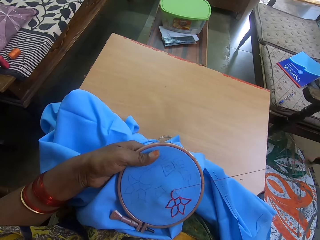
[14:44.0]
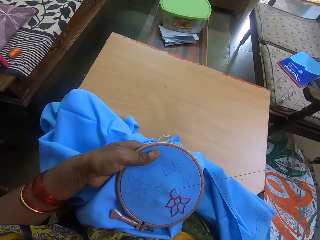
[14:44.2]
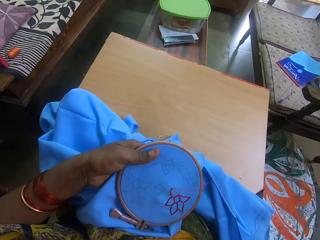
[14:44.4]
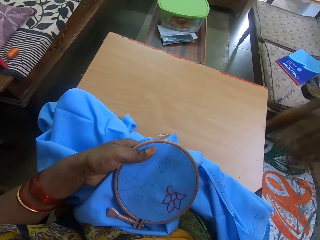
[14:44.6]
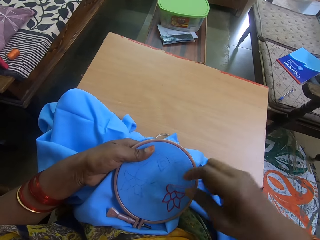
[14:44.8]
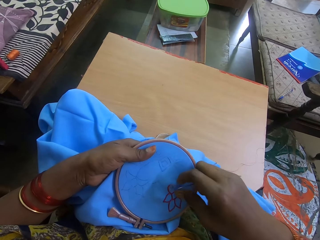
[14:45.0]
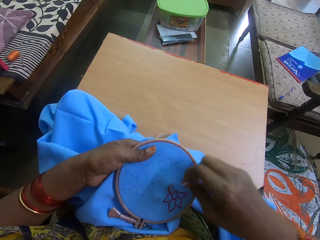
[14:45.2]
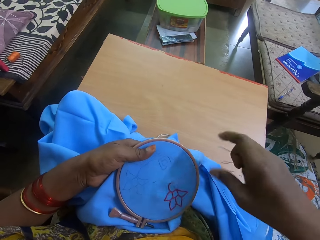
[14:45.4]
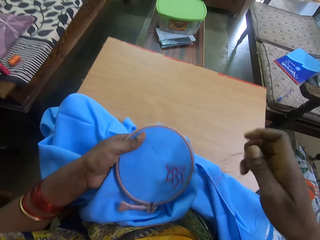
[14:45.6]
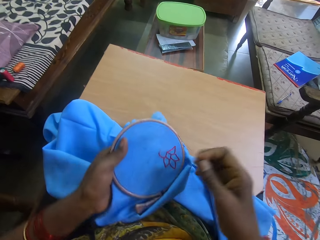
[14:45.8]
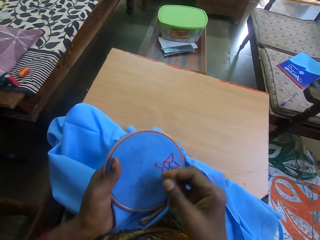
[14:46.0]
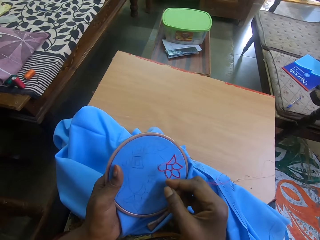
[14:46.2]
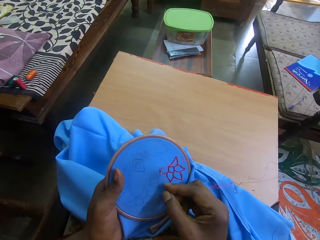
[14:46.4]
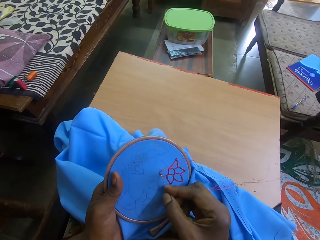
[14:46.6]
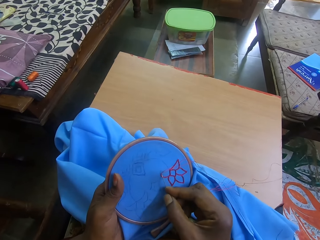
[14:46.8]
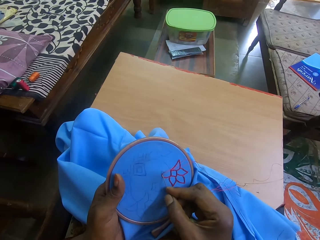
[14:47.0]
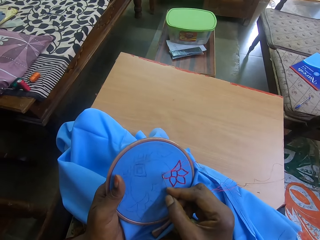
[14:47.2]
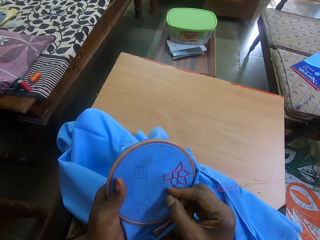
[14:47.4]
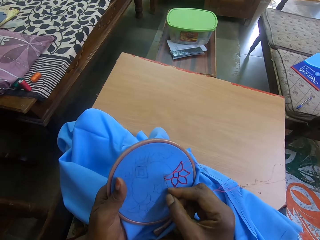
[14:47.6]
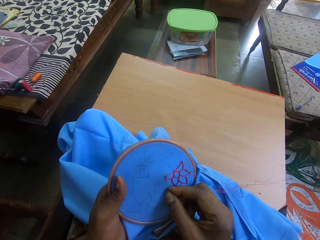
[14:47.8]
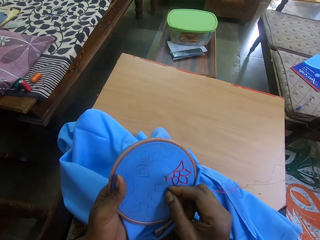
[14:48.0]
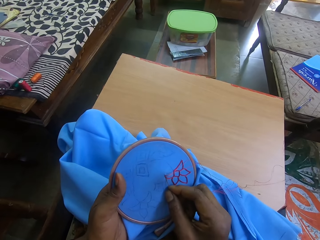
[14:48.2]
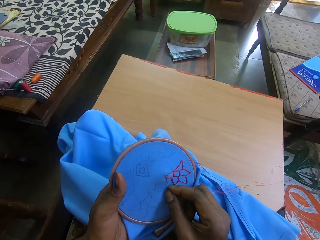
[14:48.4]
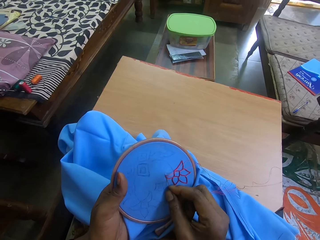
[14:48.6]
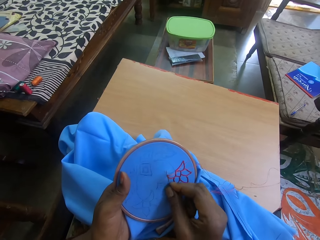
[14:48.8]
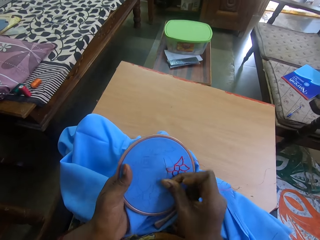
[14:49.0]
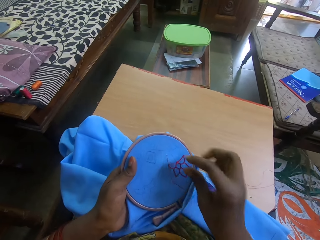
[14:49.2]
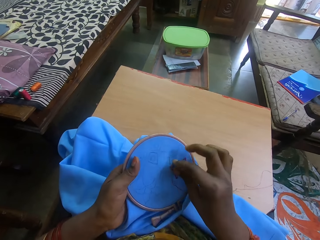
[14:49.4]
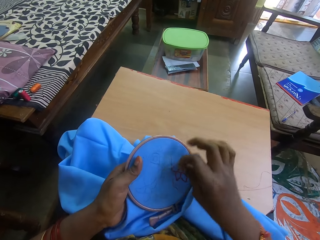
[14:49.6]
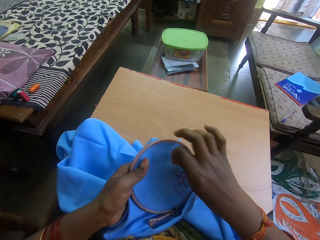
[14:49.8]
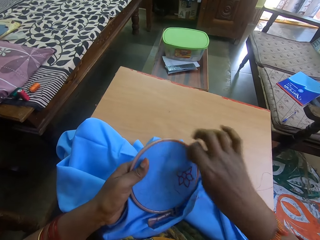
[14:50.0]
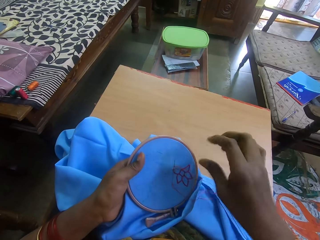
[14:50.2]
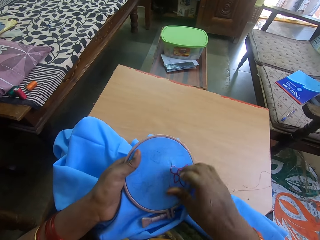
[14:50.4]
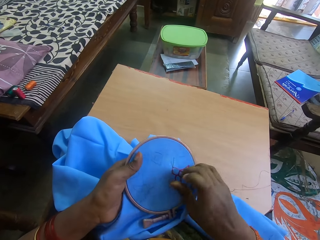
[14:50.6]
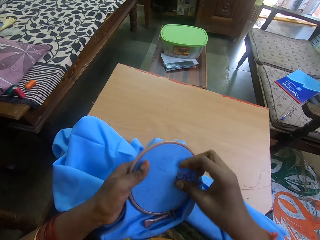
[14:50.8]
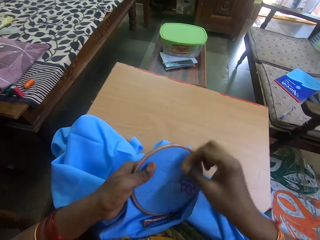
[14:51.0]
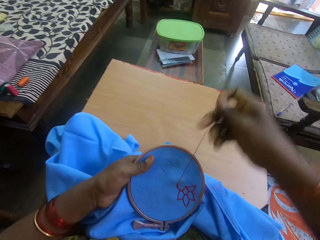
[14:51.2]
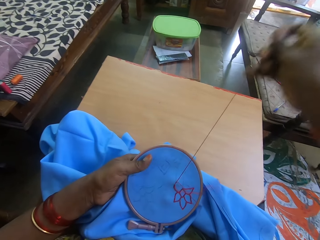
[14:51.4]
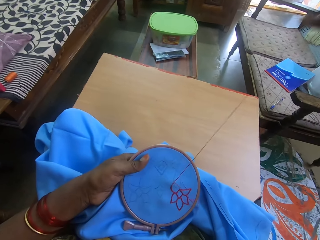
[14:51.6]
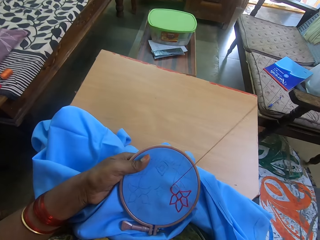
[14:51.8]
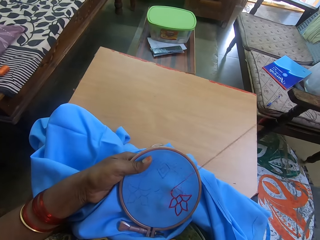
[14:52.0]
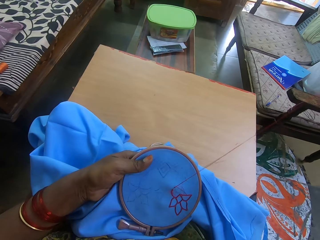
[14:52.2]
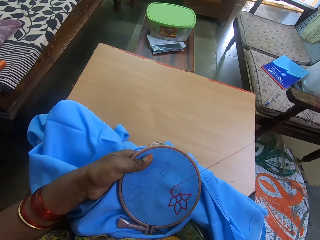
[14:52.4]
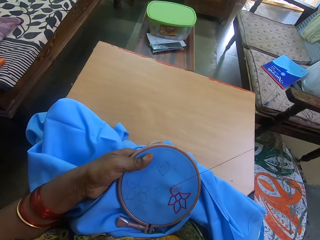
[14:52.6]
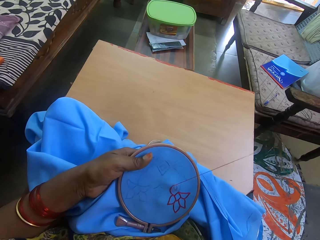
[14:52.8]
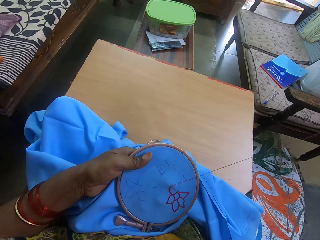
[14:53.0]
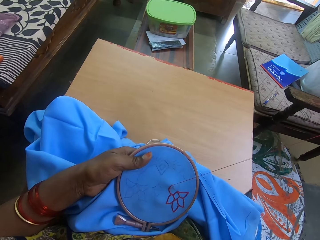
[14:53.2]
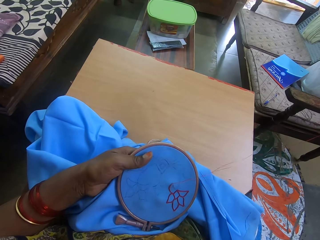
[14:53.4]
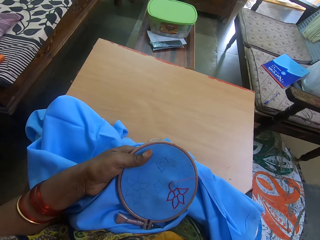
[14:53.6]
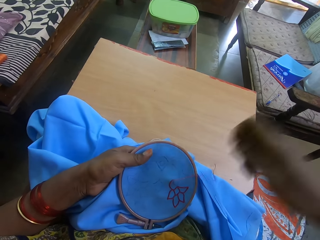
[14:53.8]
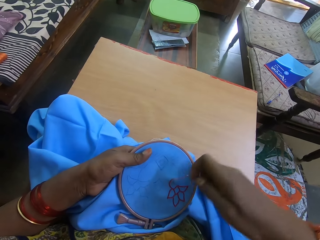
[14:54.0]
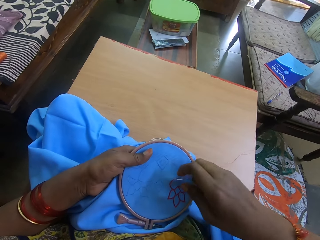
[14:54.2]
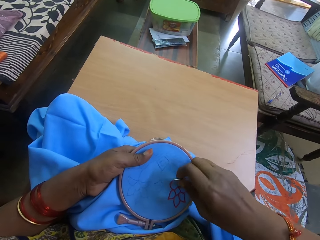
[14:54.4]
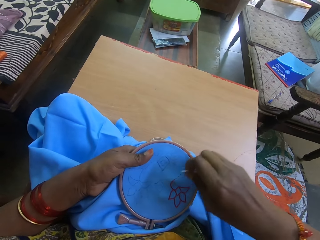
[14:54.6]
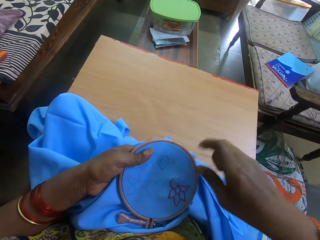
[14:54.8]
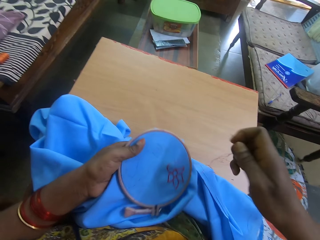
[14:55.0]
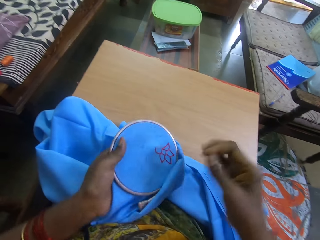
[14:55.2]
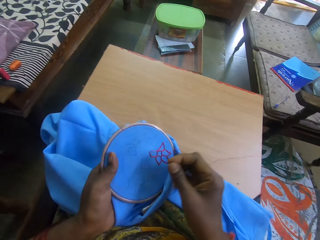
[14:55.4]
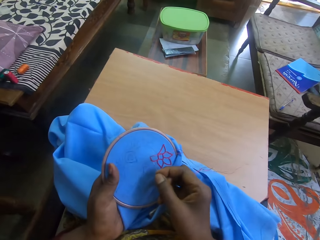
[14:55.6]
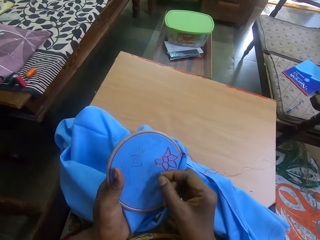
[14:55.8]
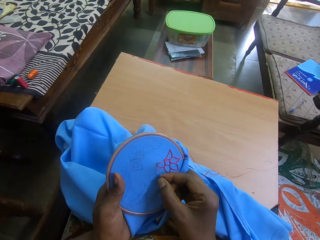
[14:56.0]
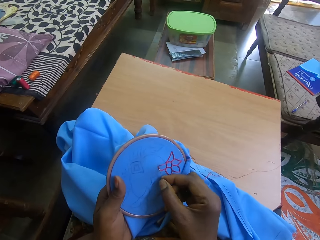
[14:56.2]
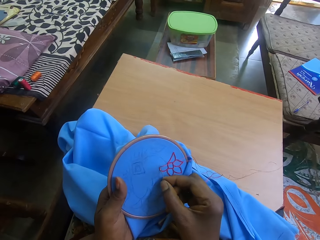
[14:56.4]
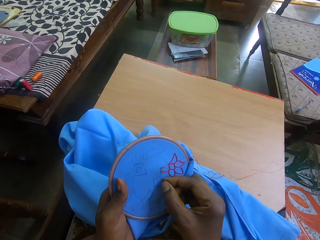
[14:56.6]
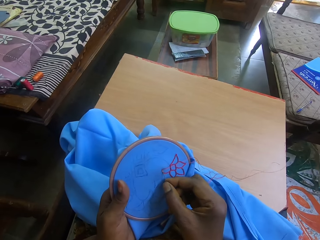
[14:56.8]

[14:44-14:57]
The camera wearer pulls thread from the cloth. They sew the cloth using the sewing needle. They straighten the yarn. They pull thread from the cloth. They sew the cloth using the sewing needle.

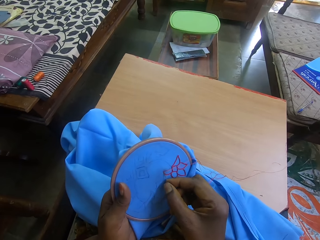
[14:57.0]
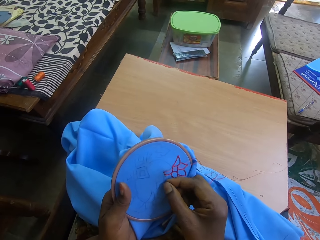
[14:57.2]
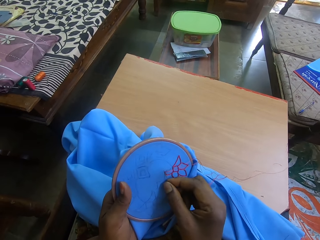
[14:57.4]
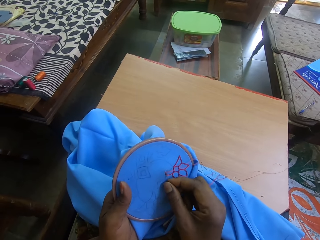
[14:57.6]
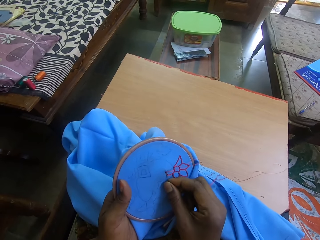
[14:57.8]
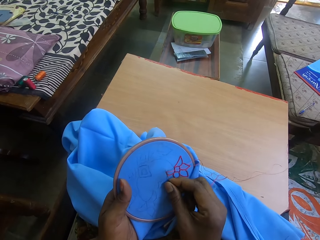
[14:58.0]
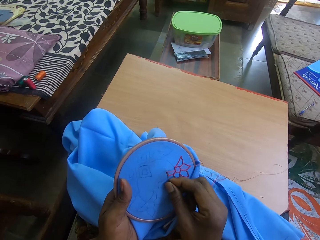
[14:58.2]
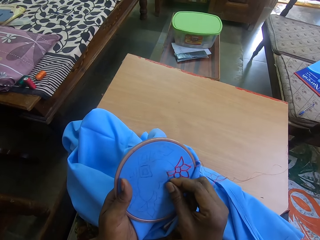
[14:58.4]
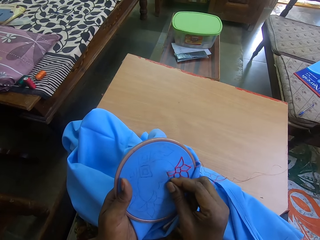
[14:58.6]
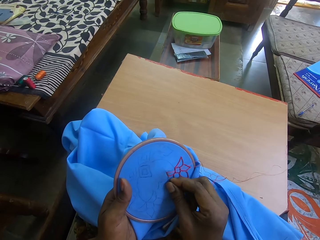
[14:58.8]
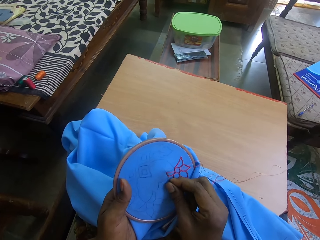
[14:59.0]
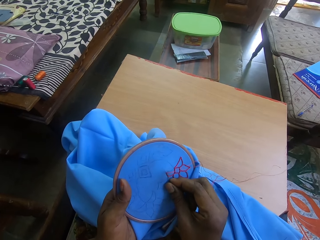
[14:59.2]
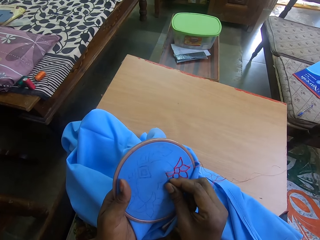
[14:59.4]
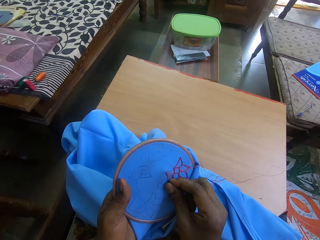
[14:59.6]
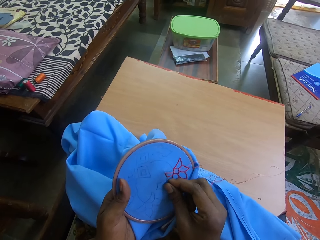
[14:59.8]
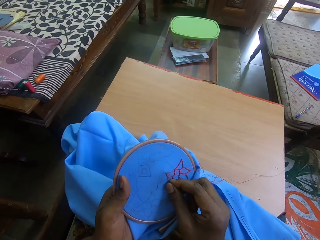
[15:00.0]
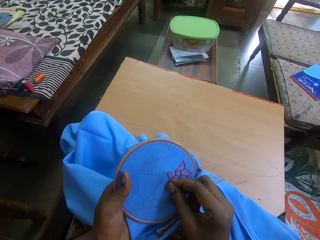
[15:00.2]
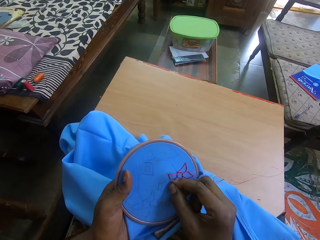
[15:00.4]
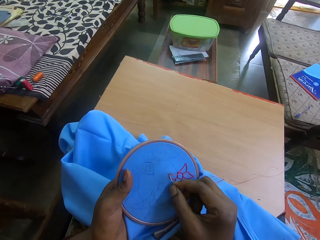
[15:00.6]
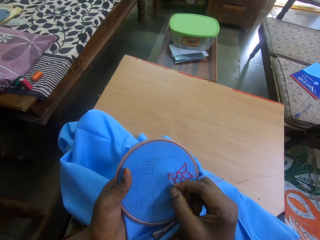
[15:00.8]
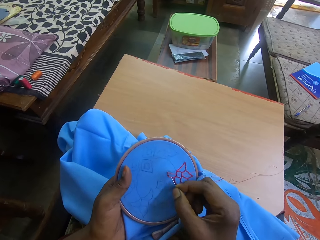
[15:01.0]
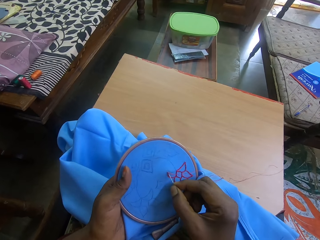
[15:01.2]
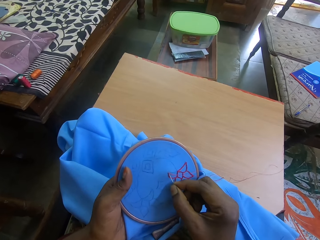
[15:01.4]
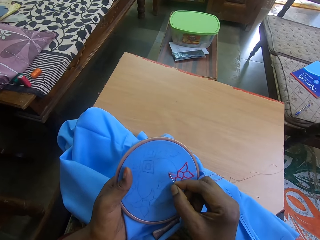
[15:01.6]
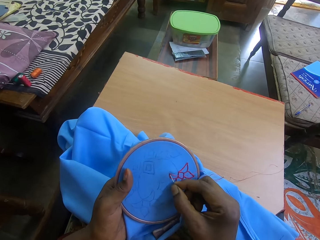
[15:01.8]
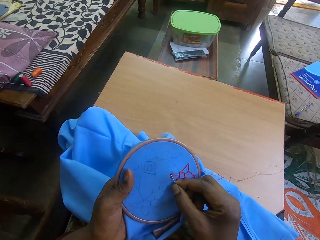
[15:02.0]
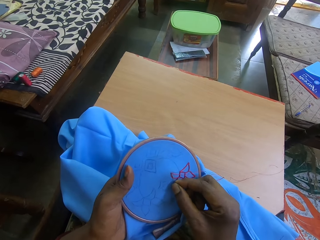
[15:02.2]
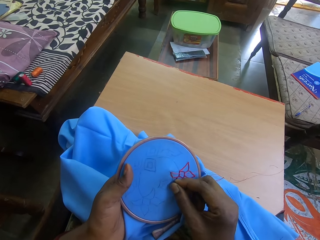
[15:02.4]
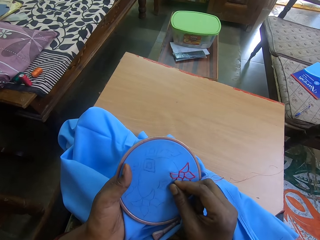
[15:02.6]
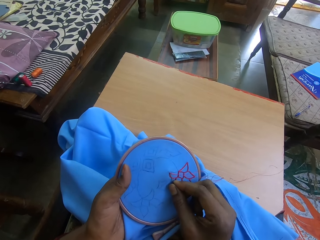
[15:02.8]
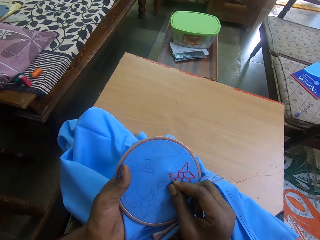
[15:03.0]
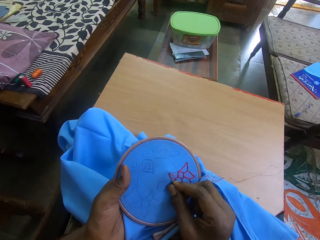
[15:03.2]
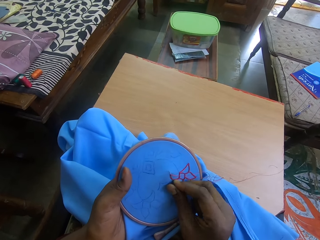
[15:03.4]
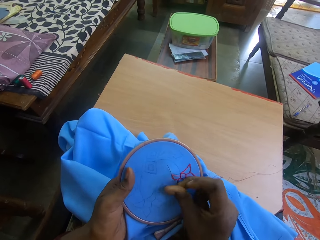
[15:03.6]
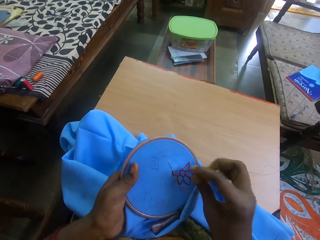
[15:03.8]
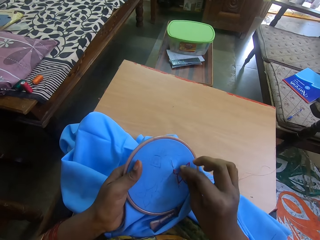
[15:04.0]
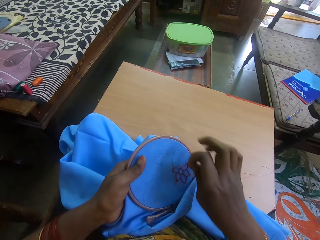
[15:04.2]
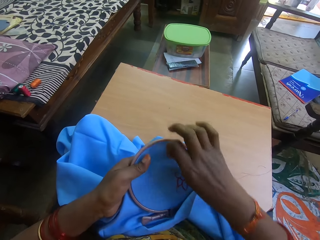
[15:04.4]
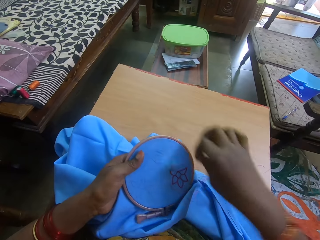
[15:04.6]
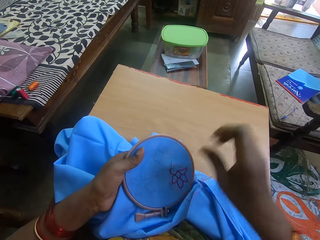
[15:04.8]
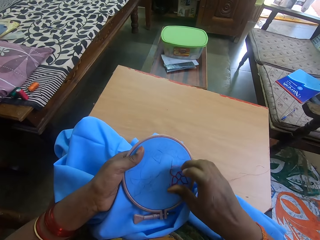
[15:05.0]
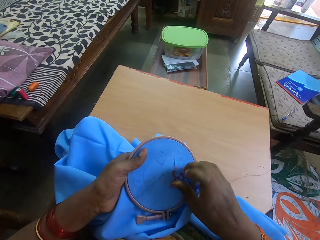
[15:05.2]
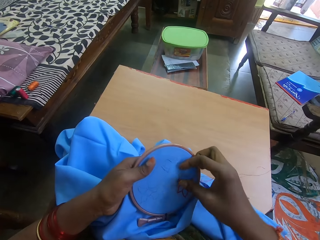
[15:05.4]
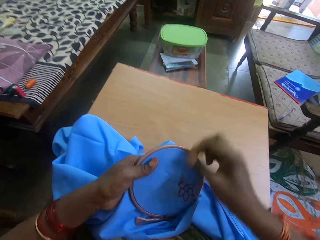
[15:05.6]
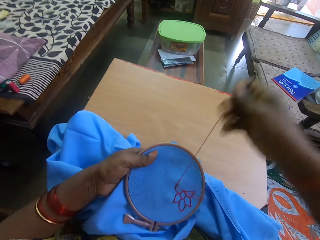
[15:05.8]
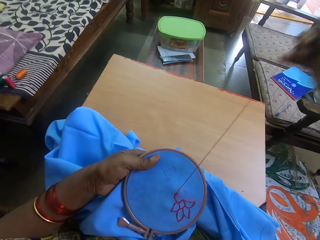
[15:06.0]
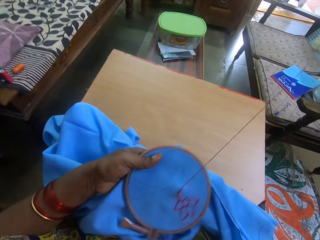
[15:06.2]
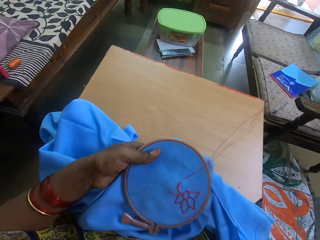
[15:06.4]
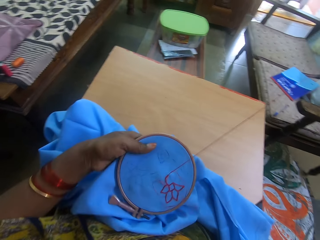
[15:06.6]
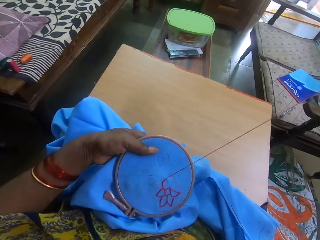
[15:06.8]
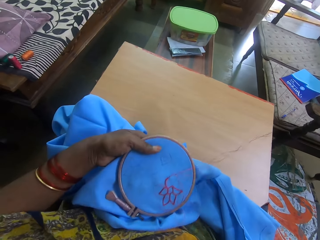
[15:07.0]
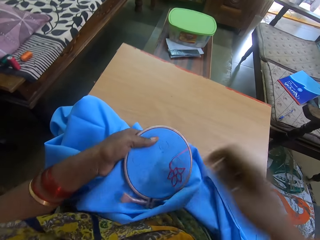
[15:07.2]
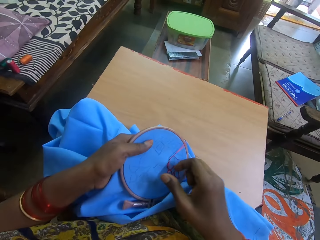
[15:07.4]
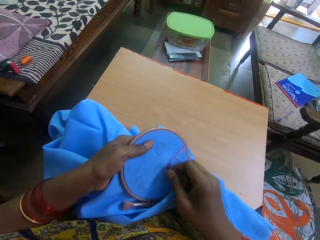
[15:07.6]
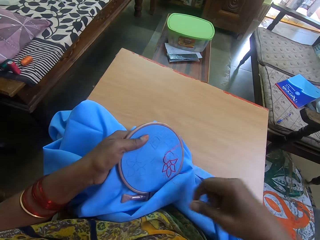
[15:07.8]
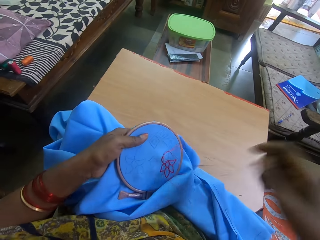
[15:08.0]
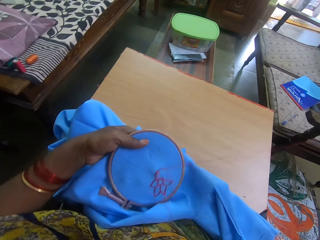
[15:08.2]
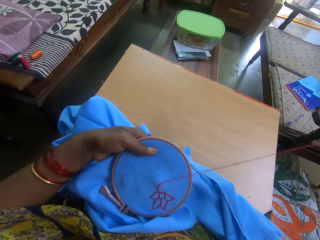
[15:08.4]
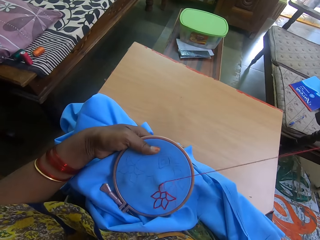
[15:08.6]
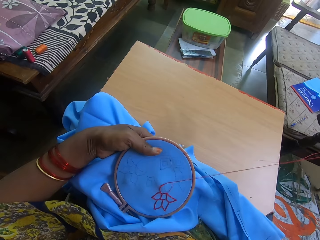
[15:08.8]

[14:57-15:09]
The camera wearer sews the piece of fabric with the sewing needle. They pull thread from the cloth.
